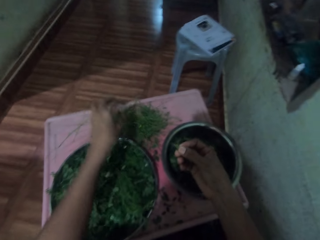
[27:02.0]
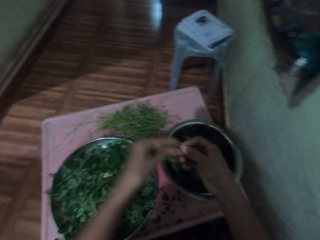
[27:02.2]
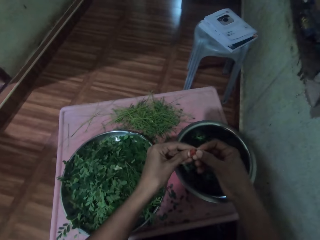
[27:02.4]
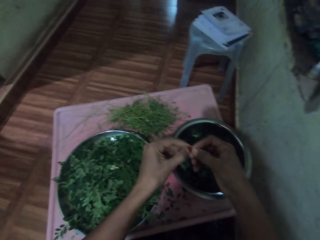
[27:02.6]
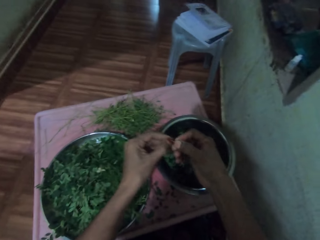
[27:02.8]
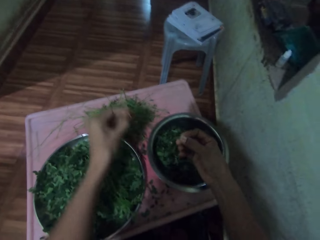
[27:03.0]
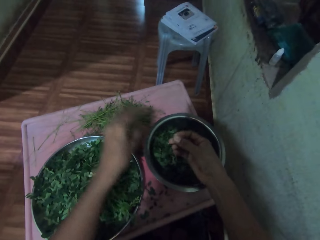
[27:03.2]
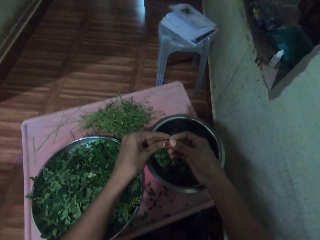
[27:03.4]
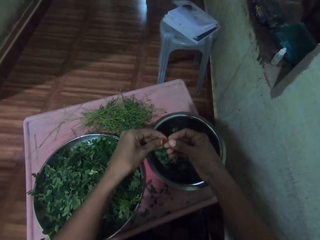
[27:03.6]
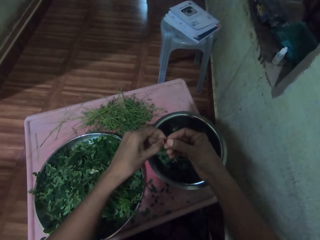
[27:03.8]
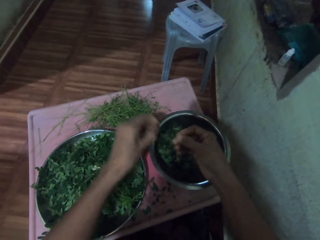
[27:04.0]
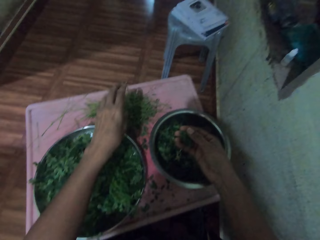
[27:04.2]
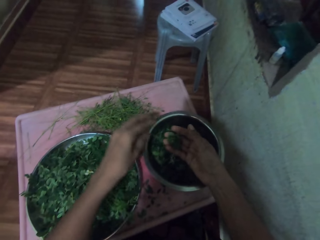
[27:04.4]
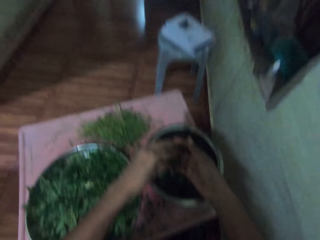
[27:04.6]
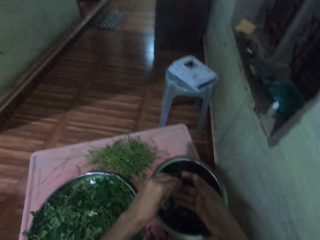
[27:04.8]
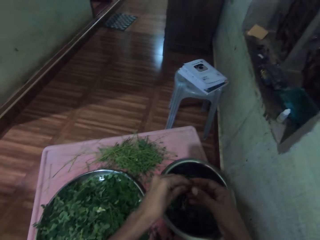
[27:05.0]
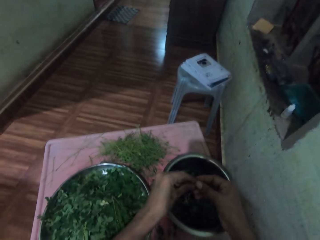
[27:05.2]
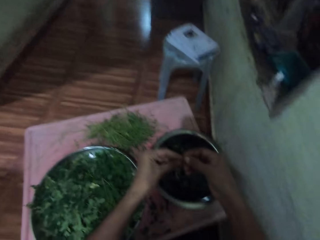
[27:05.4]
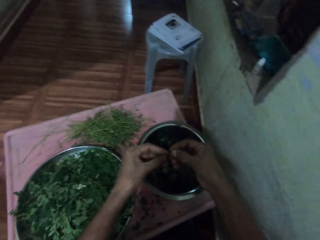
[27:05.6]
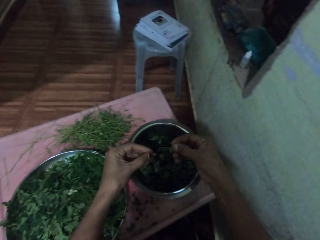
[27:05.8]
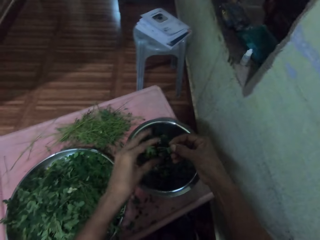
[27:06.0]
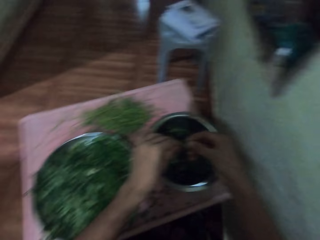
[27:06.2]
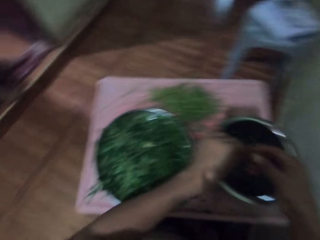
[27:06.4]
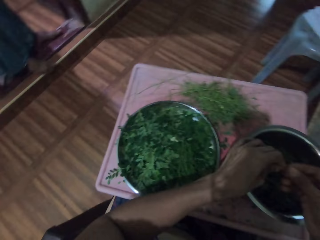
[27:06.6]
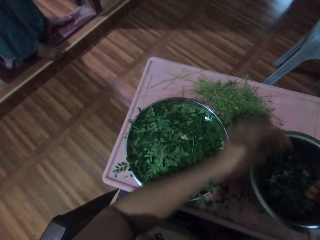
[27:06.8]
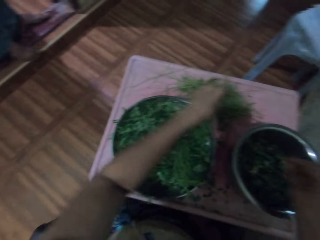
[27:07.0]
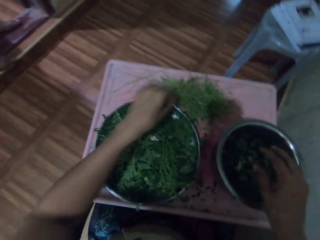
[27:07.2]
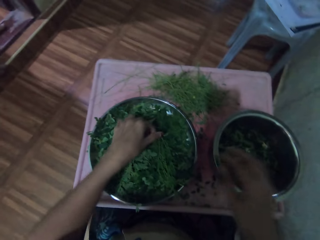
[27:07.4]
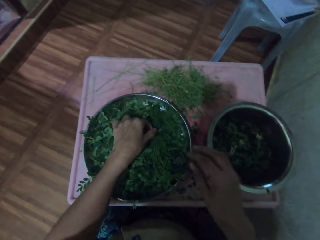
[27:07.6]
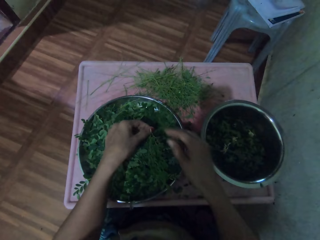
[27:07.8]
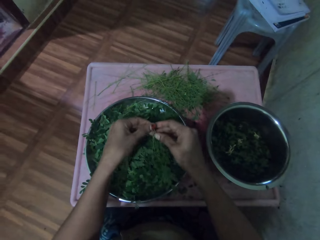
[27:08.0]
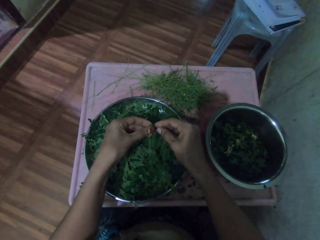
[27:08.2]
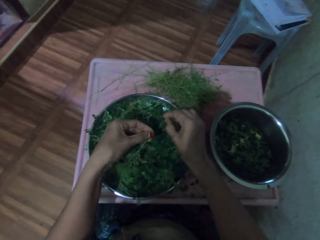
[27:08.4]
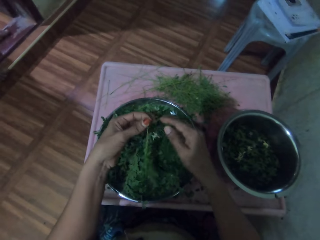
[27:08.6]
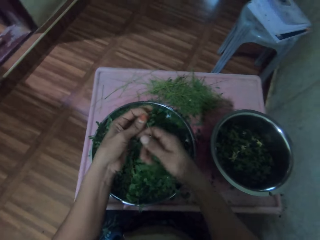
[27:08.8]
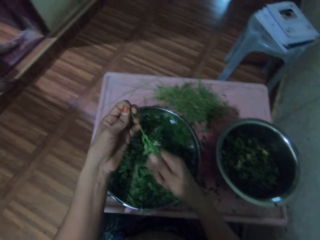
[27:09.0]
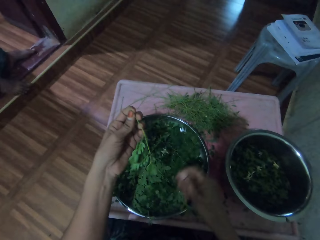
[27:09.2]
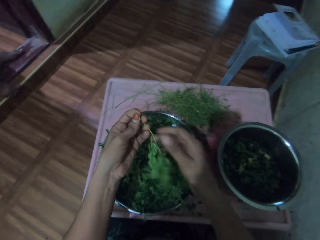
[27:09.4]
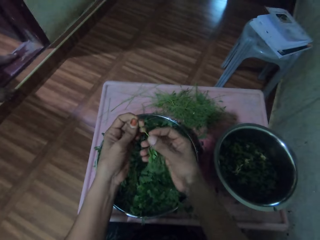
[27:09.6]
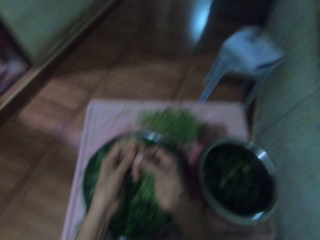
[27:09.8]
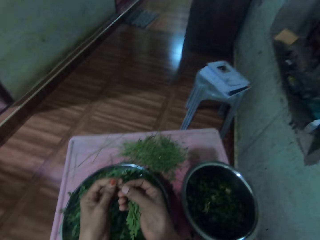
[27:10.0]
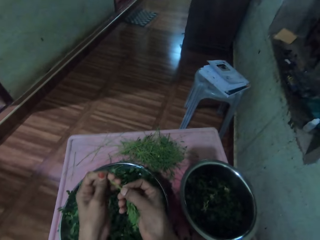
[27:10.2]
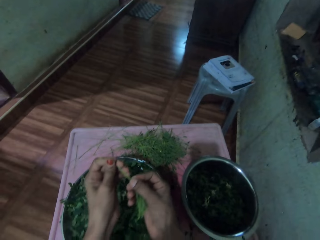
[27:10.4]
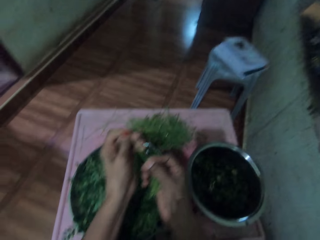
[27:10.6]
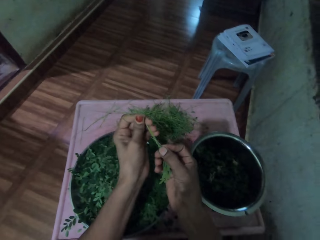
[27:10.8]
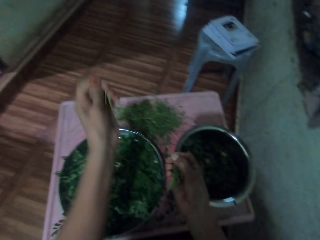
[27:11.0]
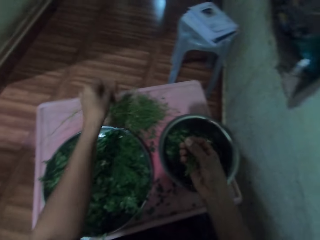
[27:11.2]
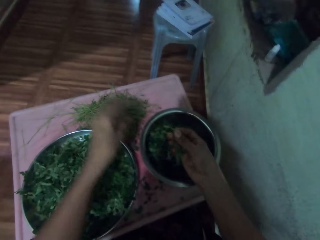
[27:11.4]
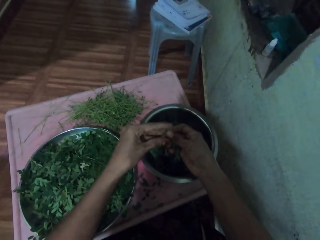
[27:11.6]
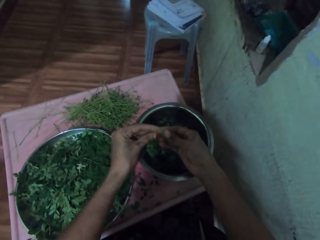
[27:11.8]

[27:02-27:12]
The camera wearer plucks the vegetable leaf from the branch. They throw a stalk of a vegetable on the table. They remove leaves from a stalk and throw the stalk of a vegetable on the table. They put vegetable leaves in a tray. They pick the vegetable from the tray. They remove leaves from a stalk and throw the stalk of a vegetable on the table.

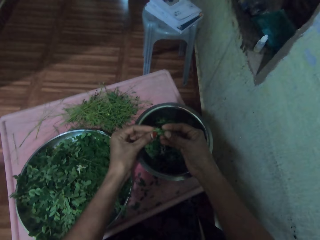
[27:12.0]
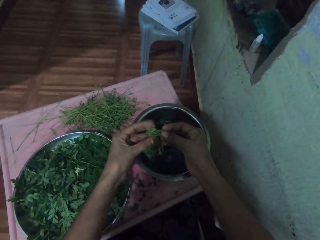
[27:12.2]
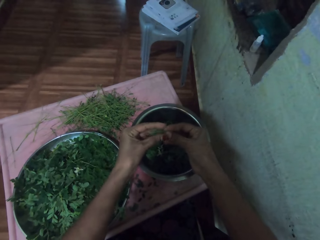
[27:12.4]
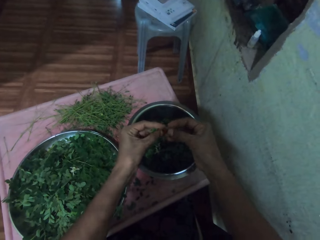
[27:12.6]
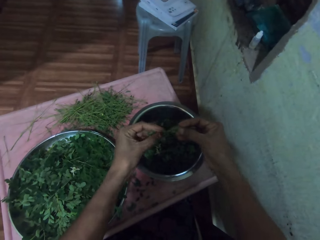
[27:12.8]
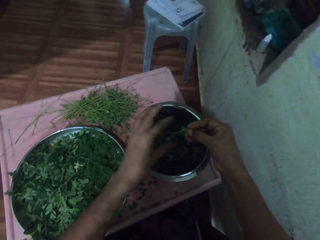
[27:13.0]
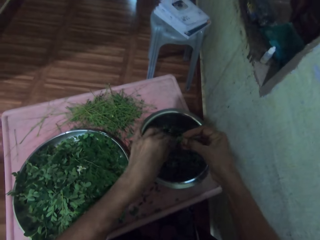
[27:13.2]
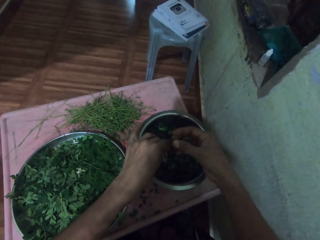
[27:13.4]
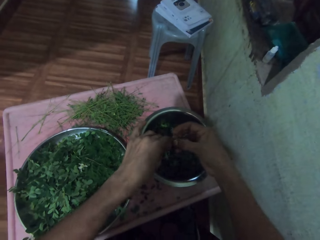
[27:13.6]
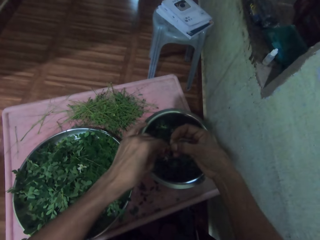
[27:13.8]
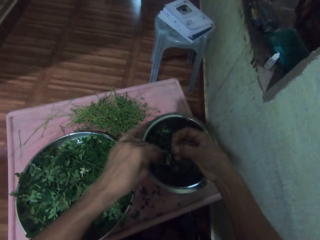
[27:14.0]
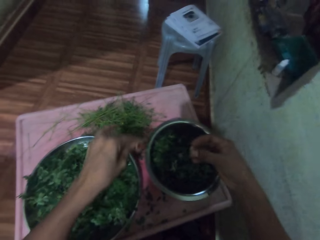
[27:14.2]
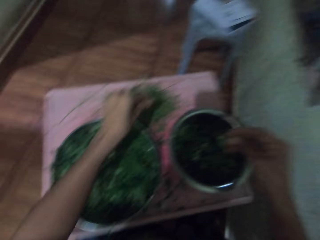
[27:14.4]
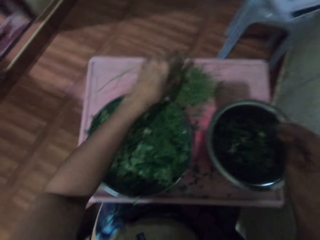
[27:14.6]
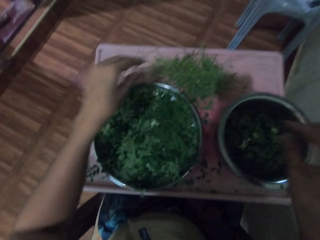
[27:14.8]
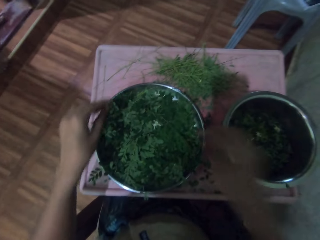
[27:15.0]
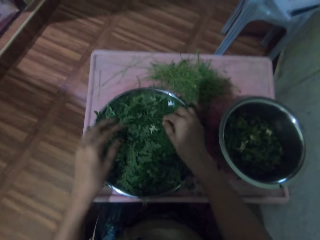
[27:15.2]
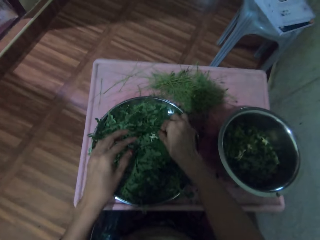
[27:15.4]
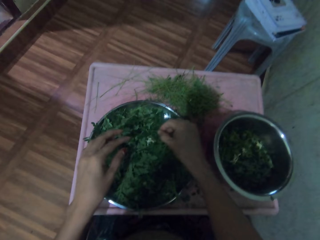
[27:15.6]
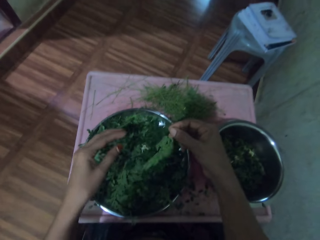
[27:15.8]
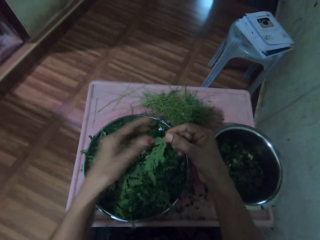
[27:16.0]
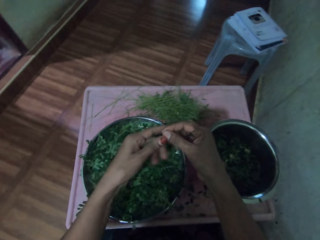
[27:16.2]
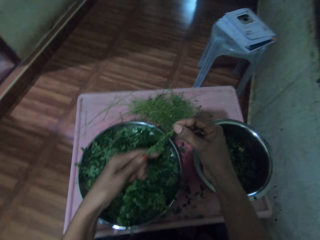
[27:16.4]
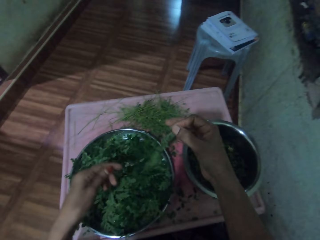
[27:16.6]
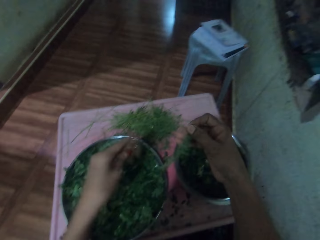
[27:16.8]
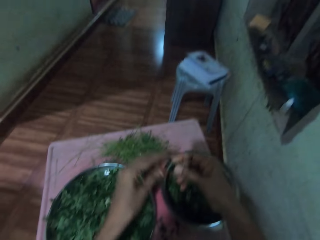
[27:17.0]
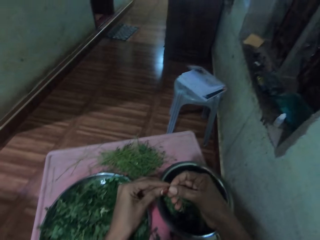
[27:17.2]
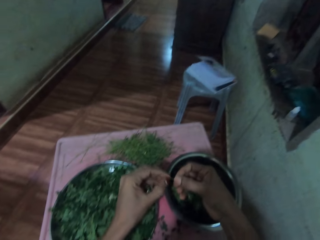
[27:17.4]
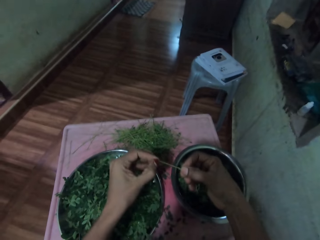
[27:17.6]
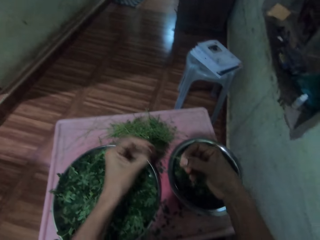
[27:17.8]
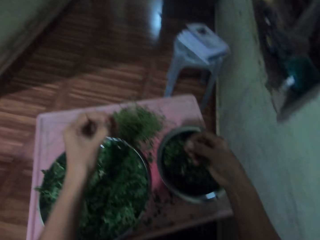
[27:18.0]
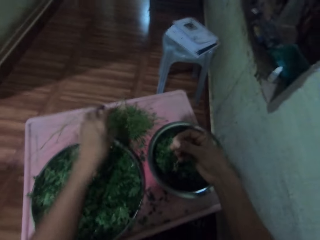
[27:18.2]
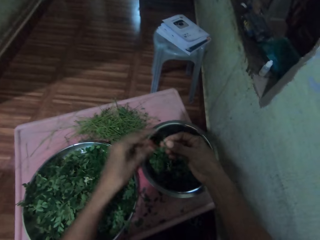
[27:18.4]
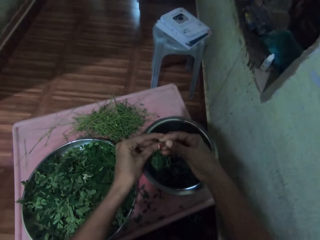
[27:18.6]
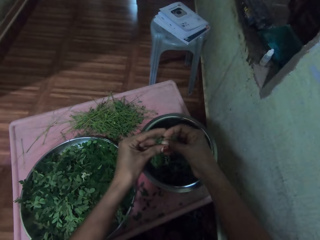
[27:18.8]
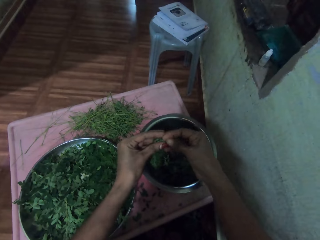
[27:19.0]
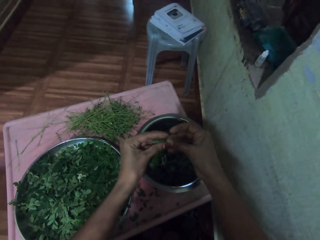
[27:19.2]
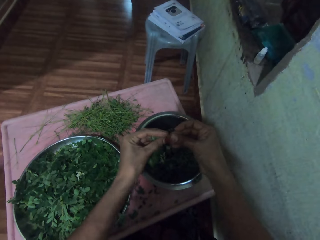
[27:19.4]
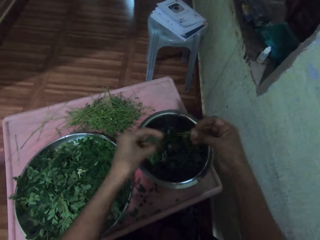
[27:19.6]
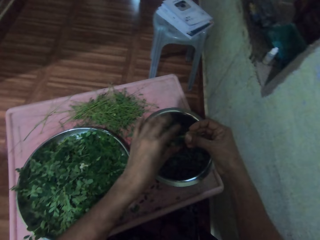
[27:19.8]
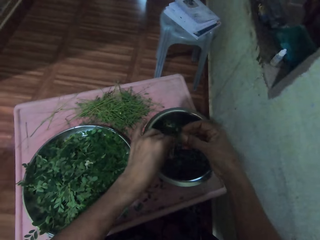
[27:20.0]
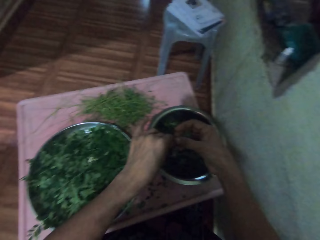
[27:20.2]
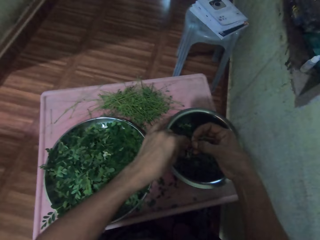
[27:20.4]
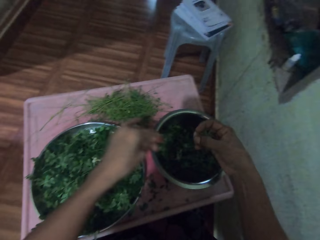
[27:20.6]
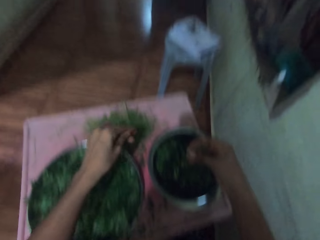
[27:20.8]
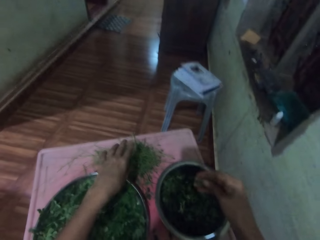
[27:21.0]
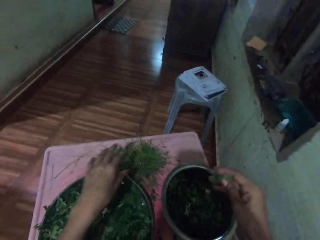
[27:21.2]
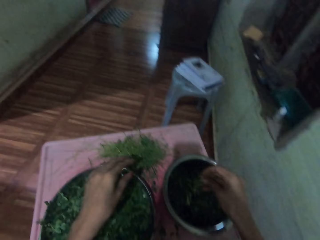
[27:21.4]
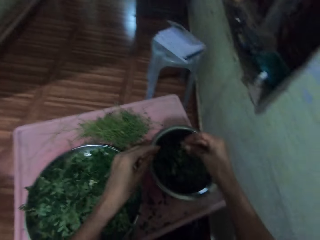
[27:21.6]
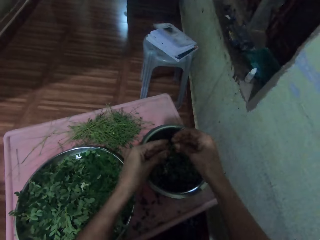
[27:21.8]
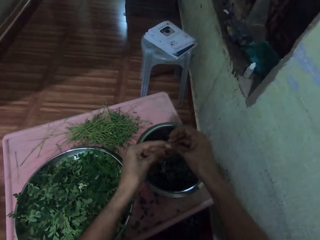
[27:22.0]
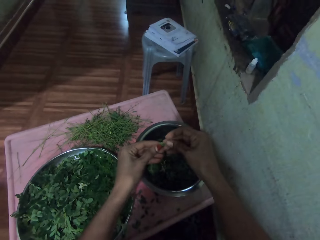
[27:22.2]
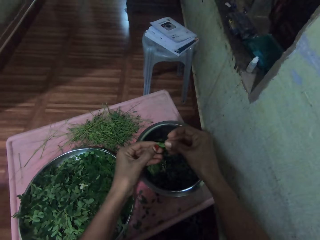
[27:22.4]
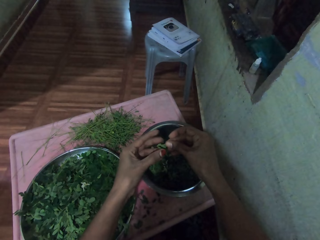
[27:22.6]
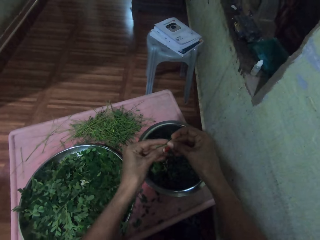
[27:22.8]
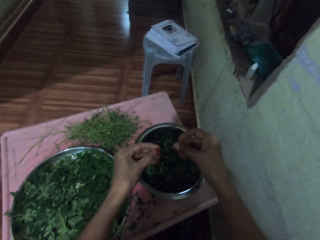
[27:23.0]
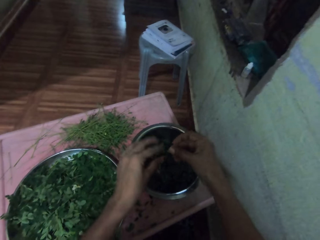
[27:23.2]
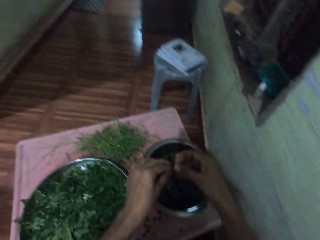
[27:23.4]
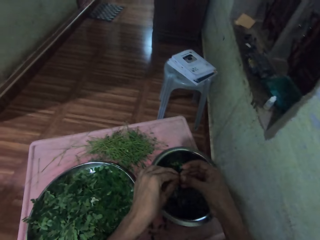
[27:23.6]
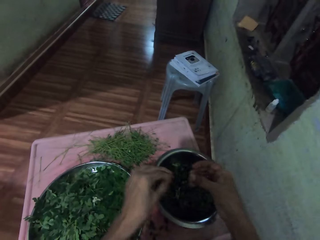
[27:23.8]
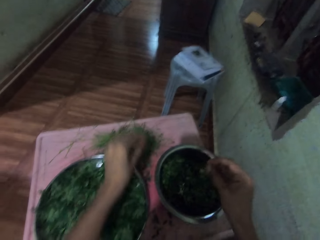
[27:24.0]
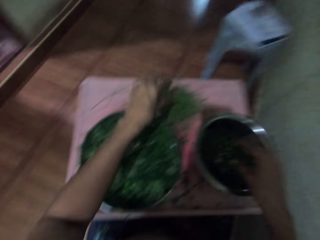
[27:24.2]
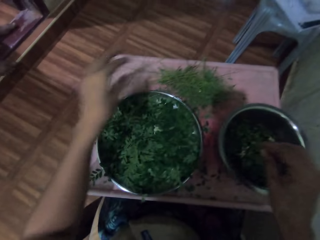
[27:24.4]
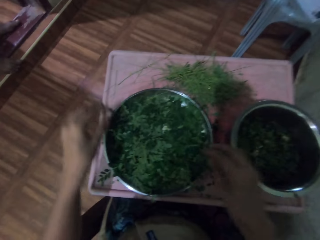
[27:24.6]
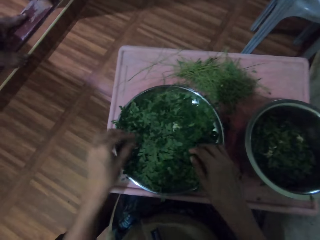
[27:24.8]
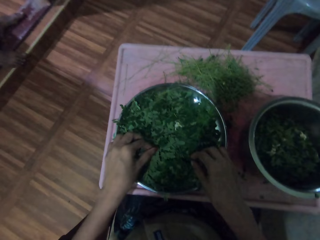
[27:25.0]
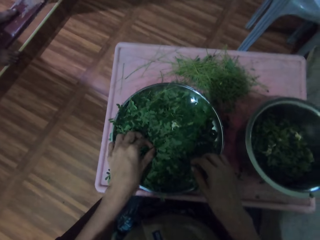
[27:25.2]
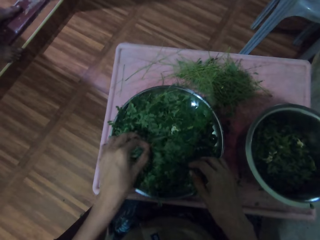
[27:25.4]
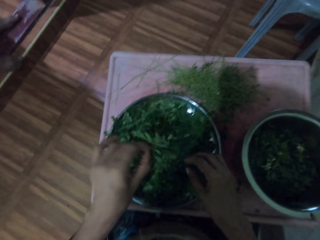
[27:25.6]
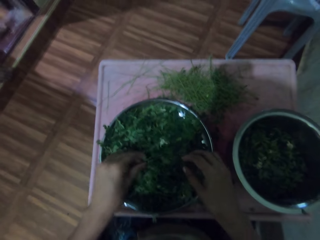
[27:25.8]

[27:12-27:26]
The camera wearer removes leaves from a stalk. They drop the vegetable leaves into the cooking pot. They put vegetable leaves in a tray. They throw the stalk of a vegetable on the table. They pick vegetables from the tray. They pluck the vegetable from the stem and throw the stem. They drop the vegetables in the cooking pot. They remove vegetables from a stalk and drop the stalk.
